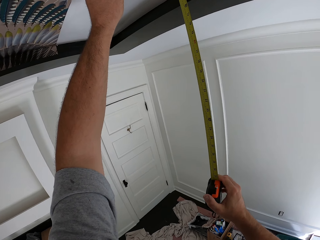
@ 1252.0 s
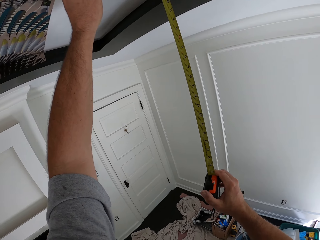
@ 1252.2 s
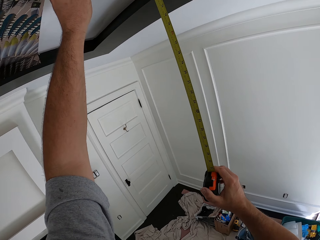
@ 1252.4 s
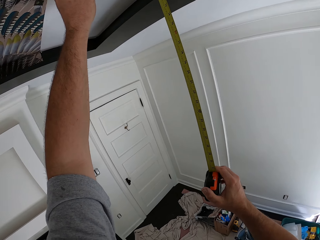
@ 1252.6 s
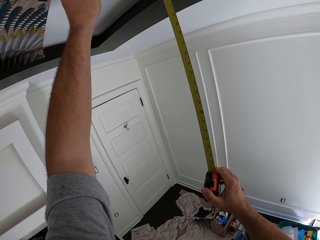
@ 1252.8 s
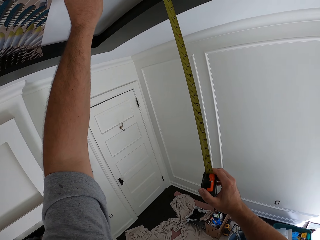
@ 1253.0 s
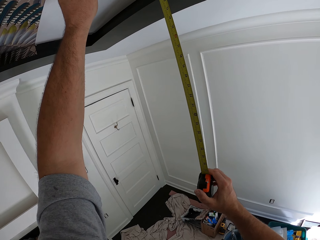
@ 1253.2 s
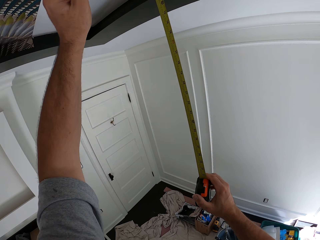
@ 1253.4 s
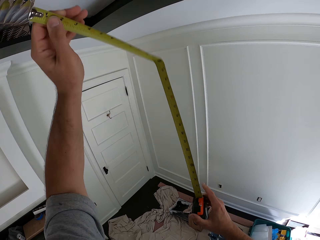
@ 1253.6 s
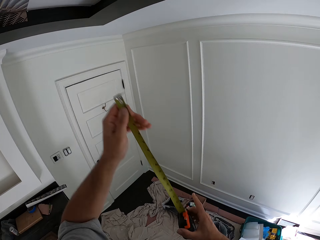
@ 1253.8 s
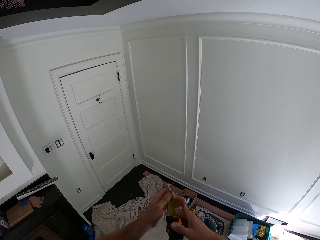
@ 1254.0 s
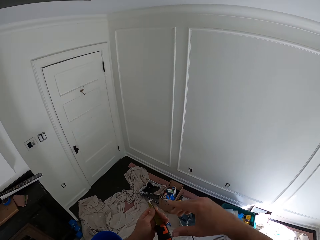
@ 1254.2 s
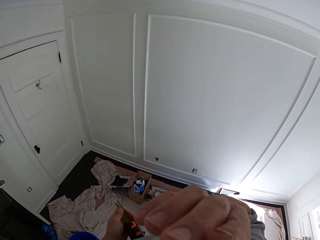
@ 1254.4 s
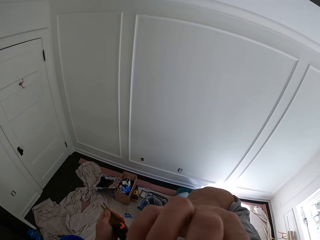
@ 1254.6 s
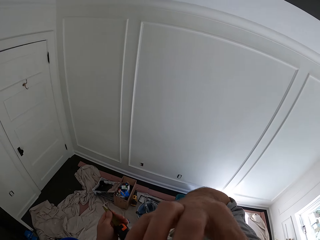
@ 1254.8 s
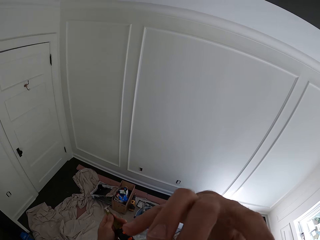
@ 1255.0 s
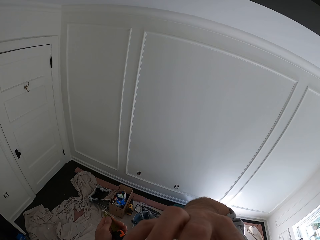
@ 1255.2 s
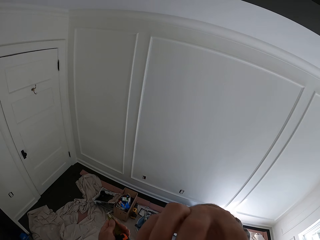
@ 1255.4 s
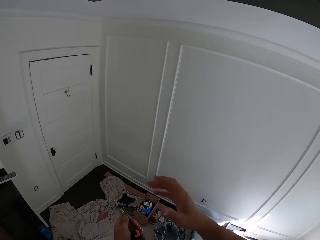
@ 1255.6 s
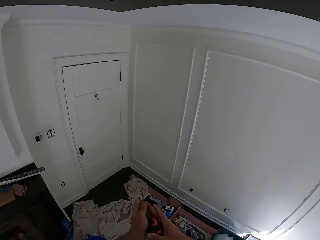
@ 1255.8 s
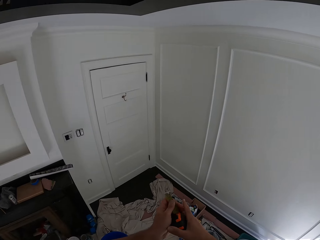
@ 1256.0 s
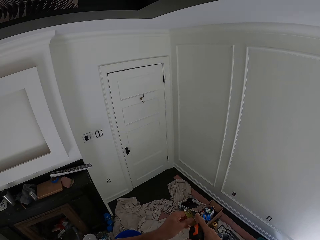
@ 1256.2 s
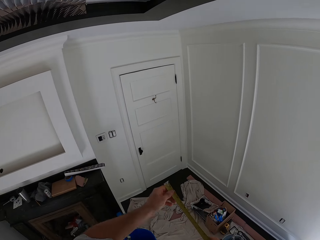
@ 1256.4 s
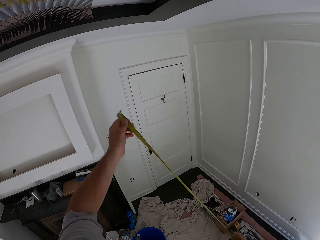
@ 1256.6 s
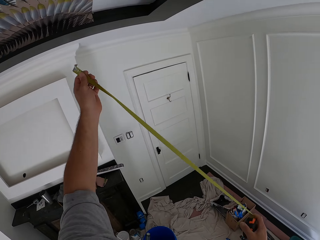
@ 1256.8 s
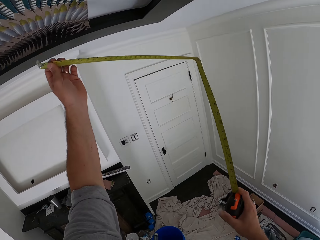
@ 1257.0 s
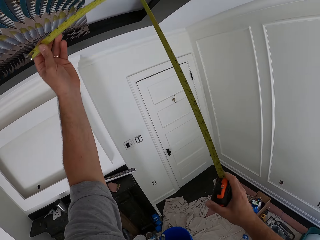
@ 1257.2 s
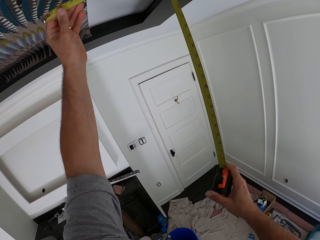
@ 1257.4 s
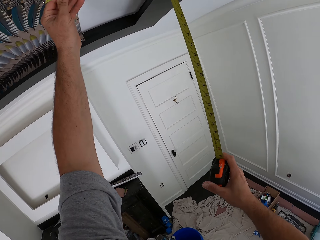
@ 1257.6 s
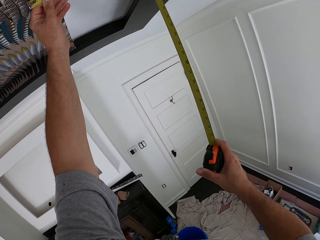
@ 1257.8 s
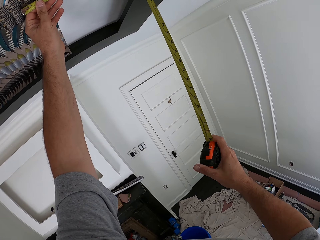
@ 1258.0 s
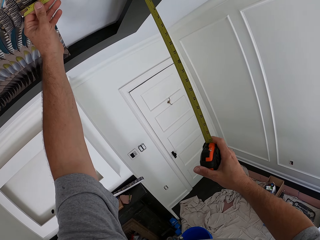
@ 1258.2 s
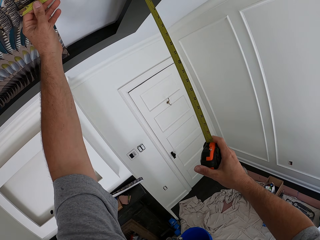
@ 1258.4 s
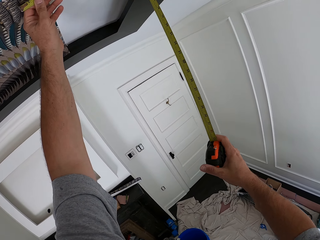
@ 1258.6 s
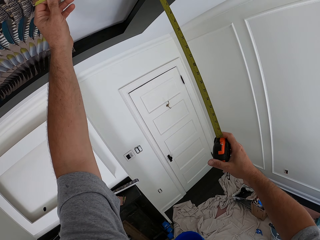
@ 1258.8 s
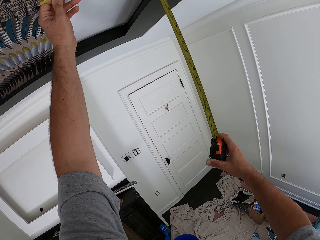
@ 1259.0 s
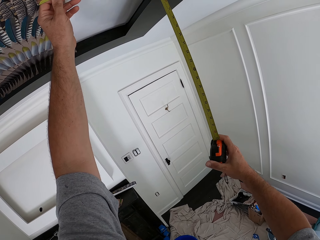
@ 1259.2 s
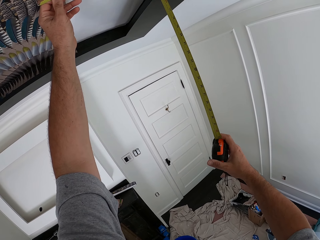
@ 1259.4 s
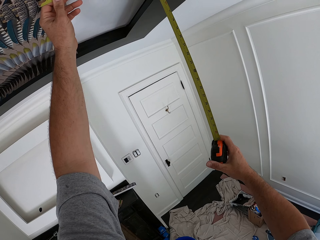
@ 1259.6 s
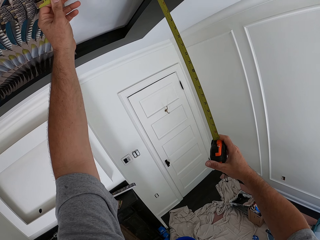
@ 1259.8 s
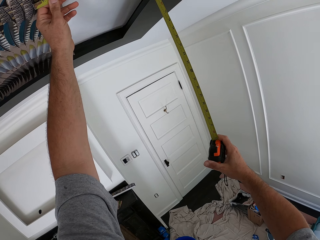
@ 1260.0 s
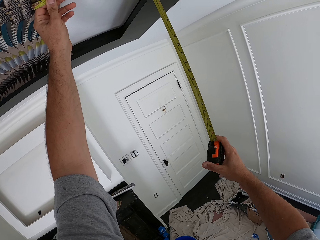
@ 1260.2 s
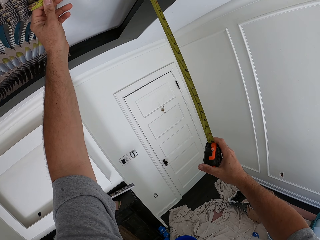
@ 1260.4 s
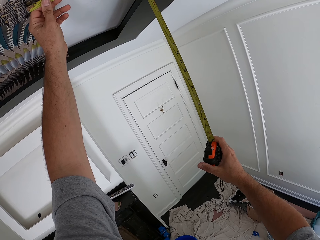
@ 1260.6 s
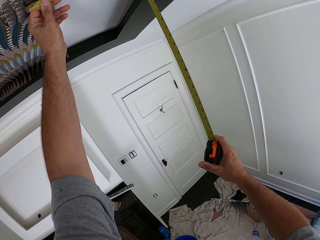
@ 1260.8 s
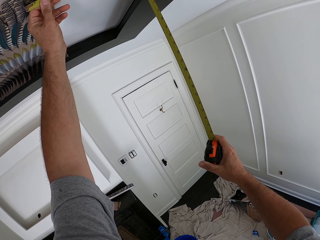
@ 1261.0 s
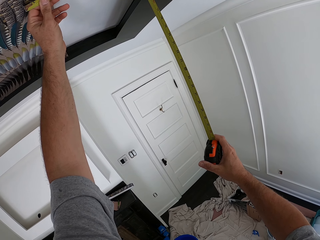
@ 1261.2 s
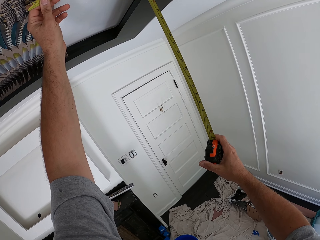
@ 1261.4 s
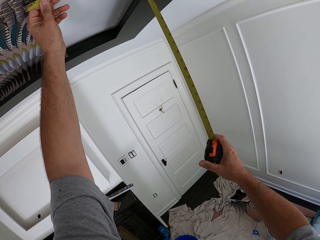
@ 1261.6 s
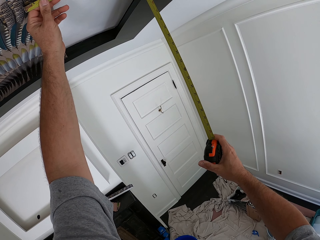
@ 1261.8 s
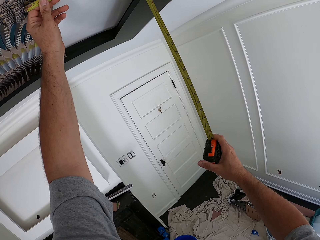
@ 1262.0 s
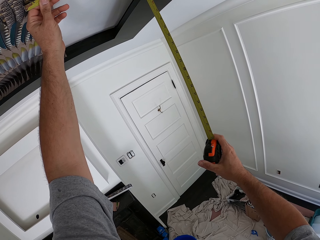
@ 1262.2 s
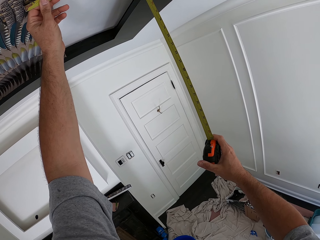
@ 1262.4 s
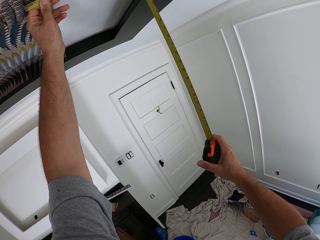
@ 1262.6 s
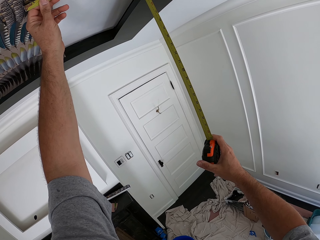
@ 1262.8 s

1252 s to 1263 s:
The camera wearer releases the tape into its container. He pulls the tape measure from the ceiling. He touches his body with his right hand. He lifts his hand. He pulls the tape from its container. He holds the tape measure with both hands. He measures the ceiling design with the tape rule.

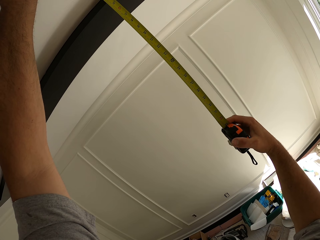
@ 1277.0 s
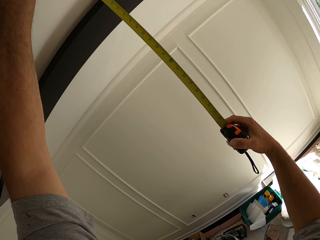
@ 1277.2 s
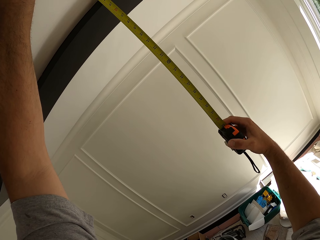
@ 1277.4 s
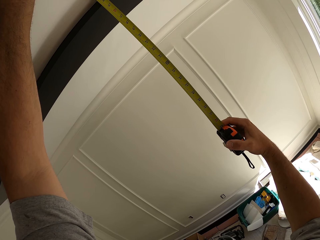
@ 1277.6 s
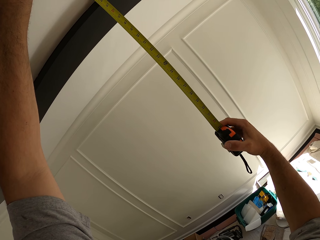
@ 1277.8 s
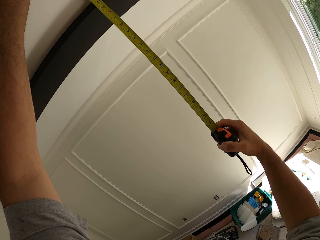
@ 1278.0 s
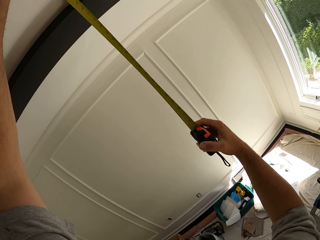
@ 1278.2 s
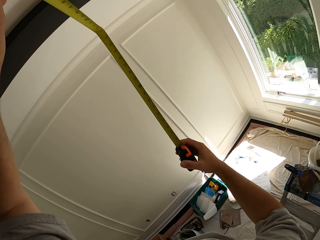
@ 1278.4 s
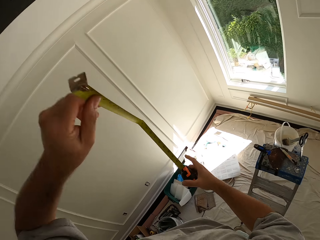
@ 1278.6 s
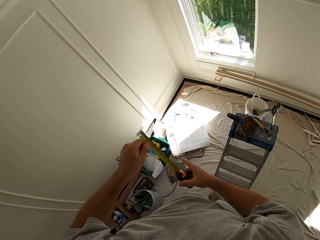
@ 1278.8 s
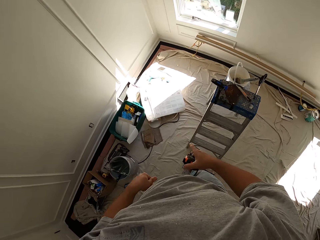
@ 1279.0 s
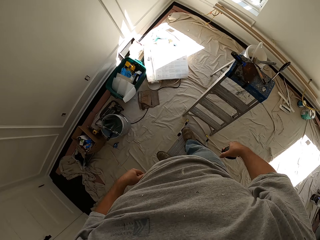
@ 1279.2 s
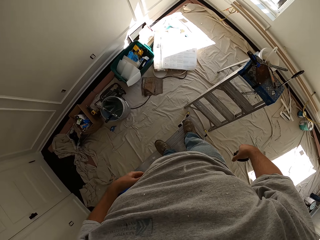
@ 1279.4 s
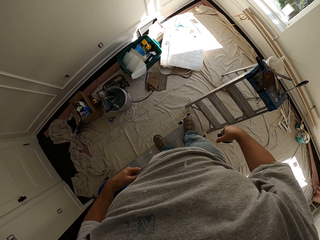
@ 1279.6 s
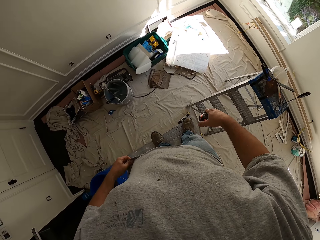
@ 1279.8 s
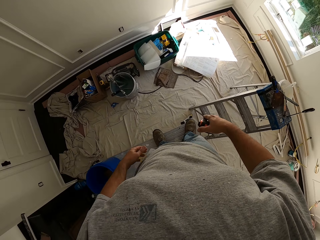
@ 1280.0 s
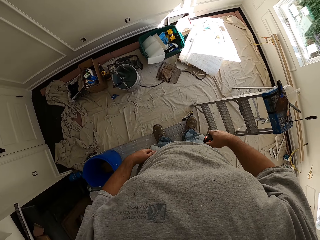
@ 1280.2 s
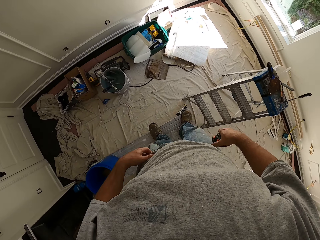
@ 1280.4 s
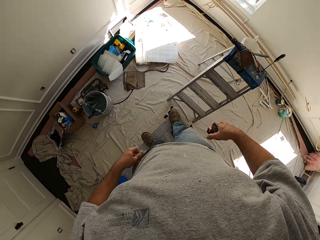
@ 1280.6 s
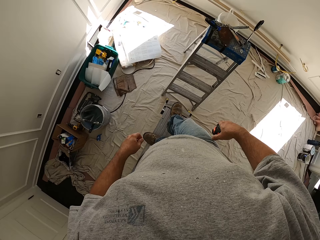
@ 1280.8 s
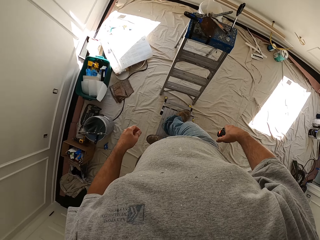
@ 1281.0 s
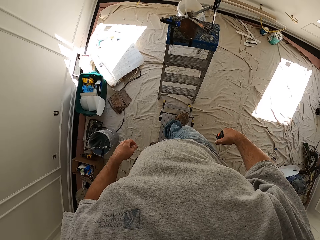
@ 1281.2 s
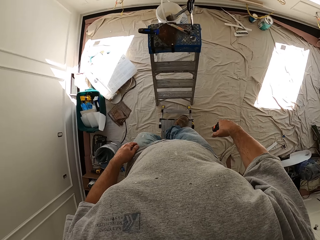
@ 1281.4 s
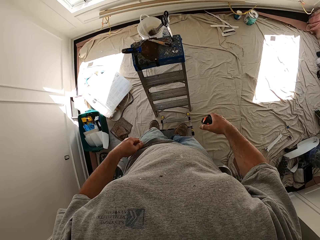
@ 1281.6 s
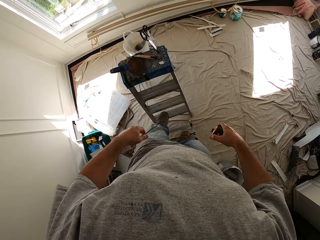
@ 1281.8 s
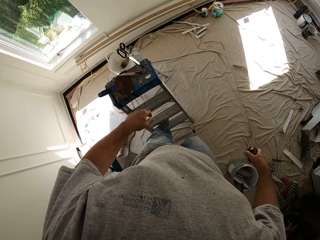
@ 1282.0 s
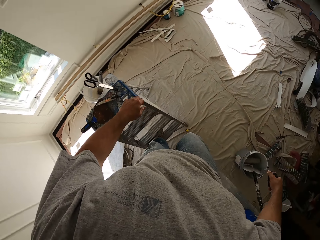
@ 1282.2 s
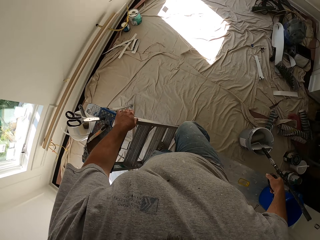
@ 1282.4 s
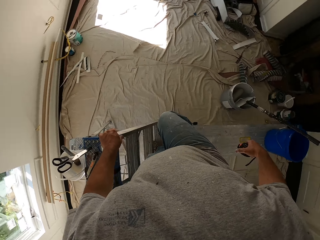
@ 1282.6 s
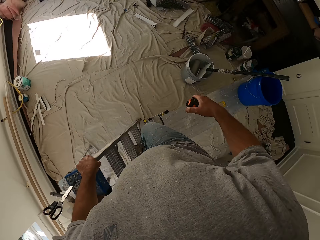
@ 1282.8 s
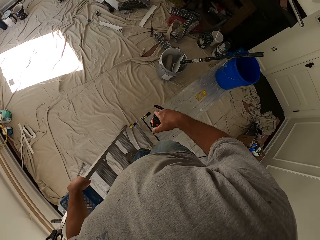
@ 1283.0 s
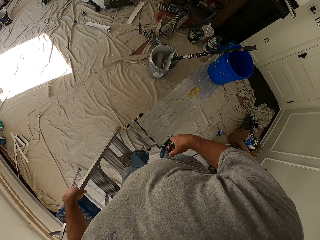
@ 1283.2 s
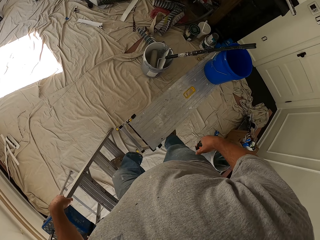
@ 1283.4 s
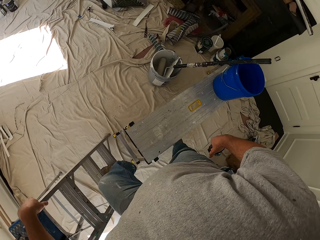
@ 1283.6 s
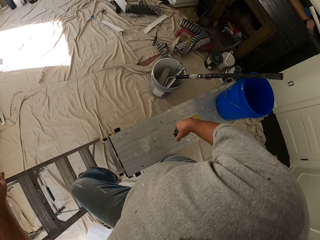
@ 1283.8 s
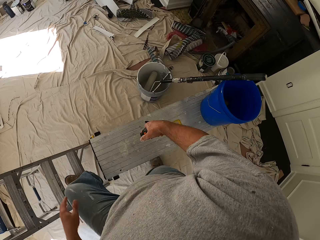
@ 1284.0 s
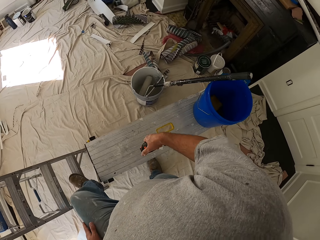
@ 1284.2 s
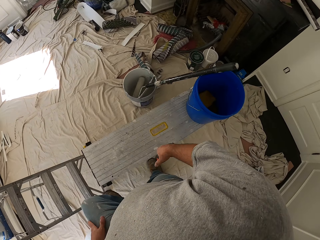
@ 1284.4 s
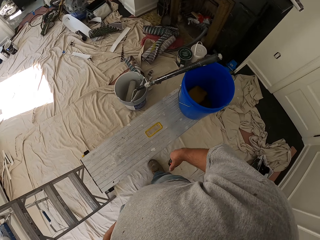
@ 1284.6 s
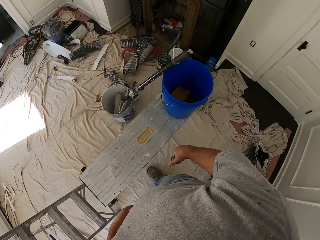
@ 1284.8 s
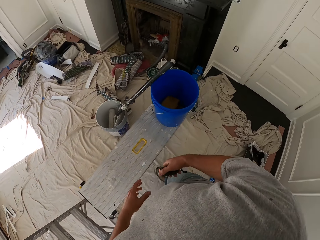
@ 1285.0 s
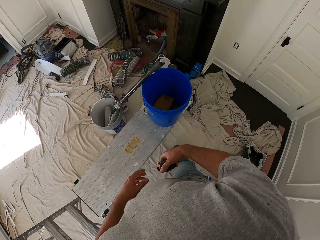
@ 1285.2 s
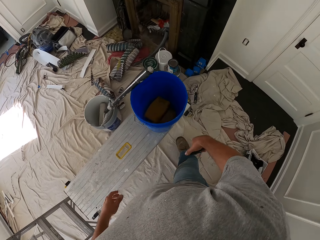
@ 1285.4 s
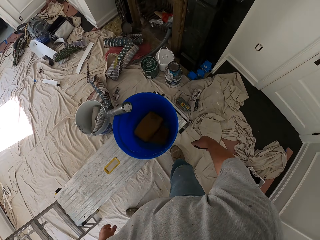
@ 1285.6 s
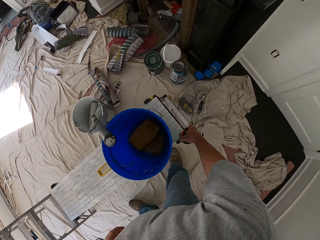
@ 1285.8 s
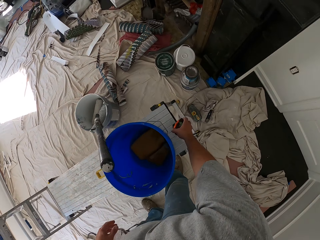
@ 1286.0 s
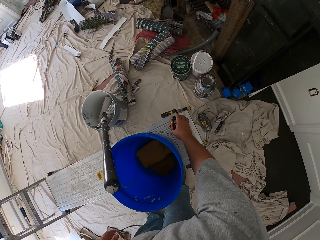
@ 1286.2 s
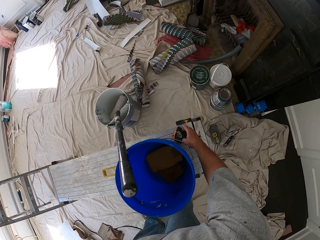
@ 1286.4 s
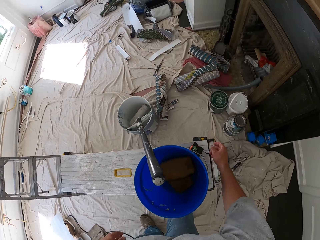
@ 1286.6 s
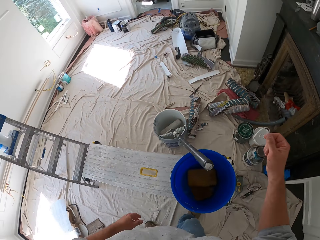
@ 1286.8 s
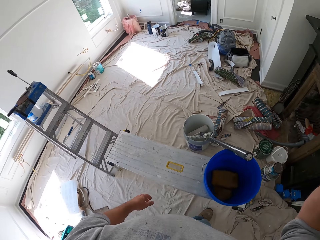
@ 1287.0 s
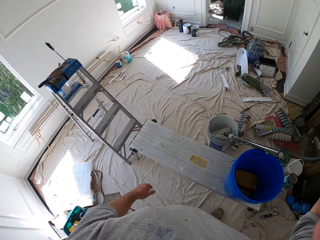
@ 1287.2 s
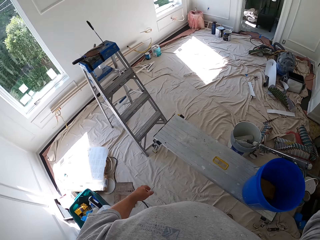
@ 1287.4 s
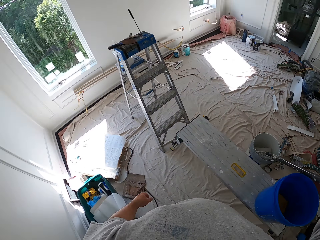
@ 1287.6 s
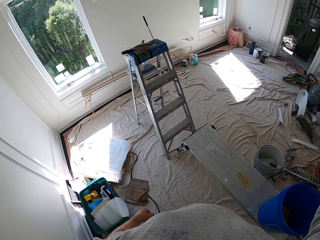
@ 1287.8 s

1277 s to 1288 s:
The camera wearer releases the tape into its container. They pull the tape measure from the ceiling. They step on the ladder. They get off the work bench. They step off the ladder. They walk along the bench. They drop the tape rule on the work bench.
